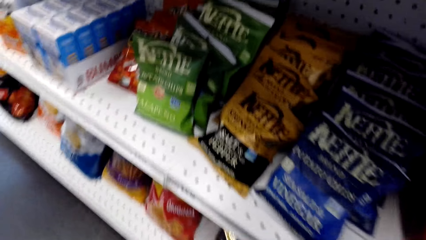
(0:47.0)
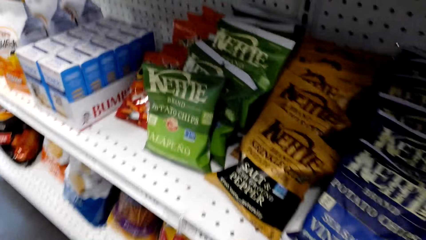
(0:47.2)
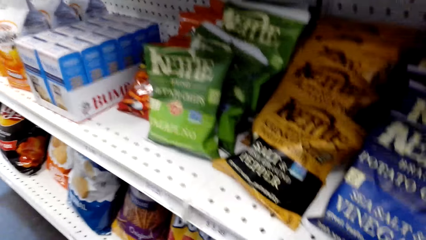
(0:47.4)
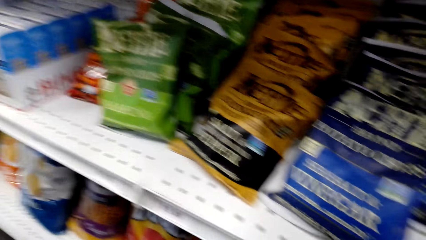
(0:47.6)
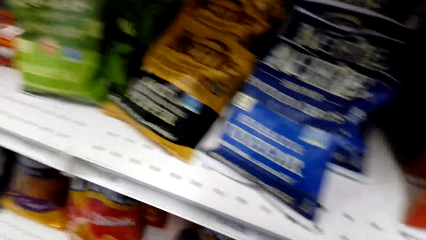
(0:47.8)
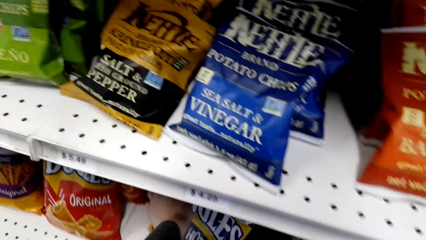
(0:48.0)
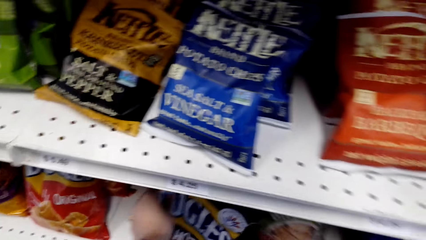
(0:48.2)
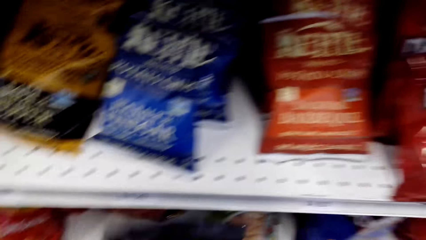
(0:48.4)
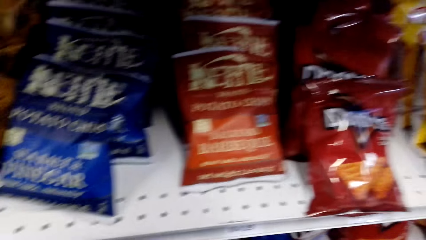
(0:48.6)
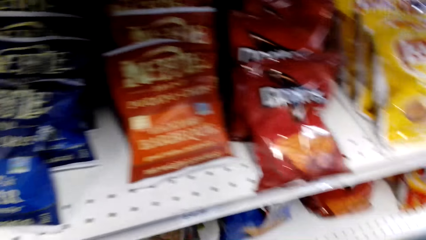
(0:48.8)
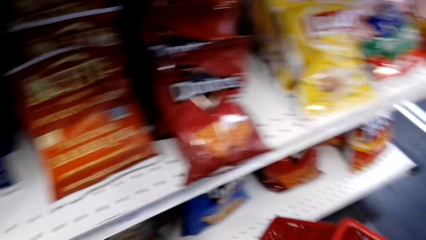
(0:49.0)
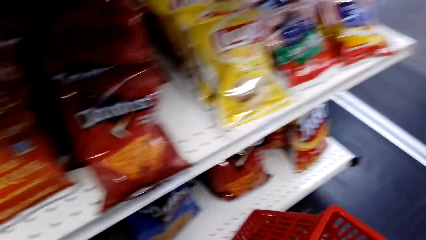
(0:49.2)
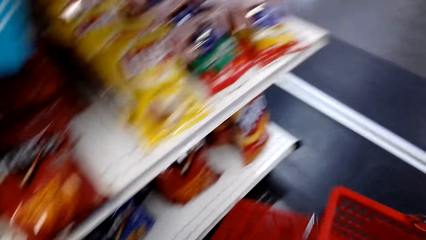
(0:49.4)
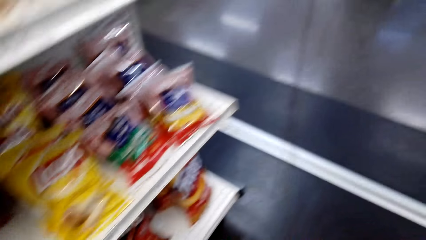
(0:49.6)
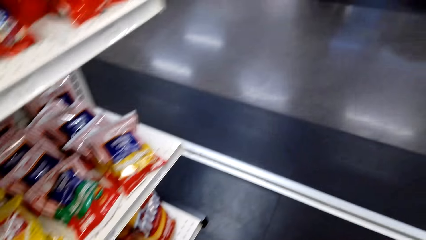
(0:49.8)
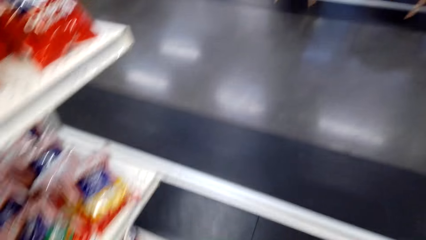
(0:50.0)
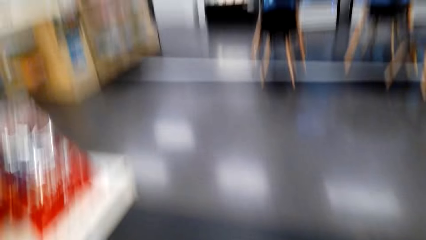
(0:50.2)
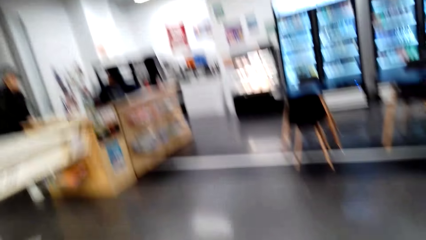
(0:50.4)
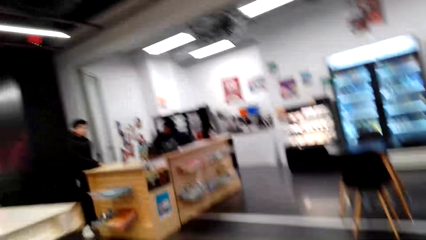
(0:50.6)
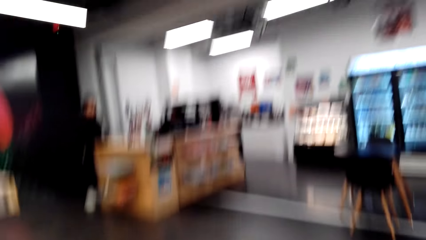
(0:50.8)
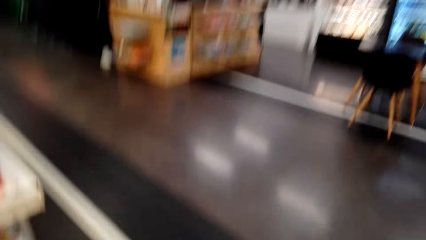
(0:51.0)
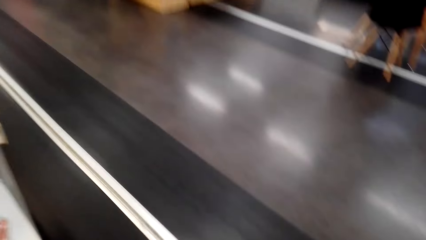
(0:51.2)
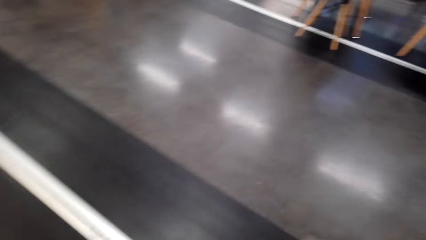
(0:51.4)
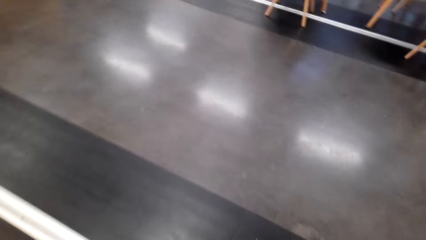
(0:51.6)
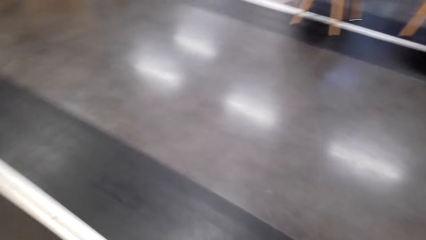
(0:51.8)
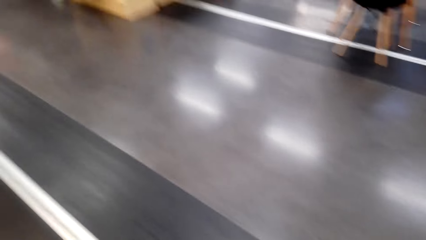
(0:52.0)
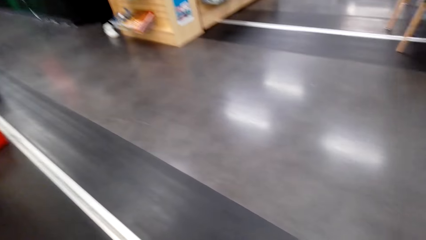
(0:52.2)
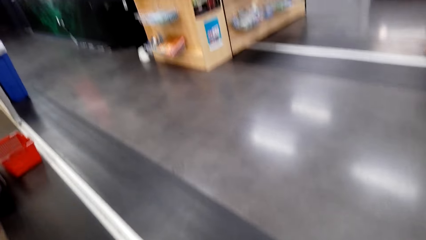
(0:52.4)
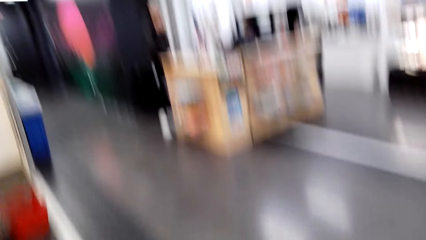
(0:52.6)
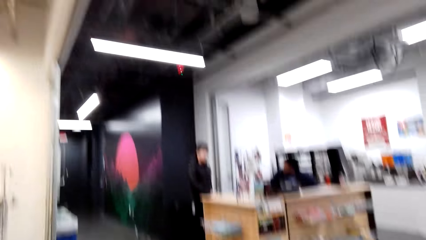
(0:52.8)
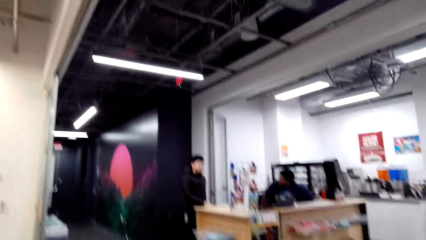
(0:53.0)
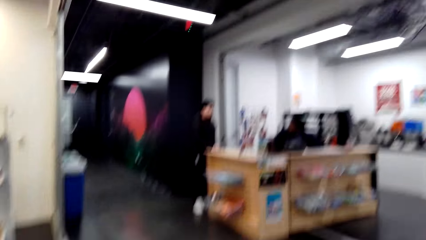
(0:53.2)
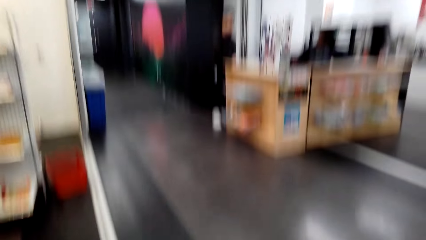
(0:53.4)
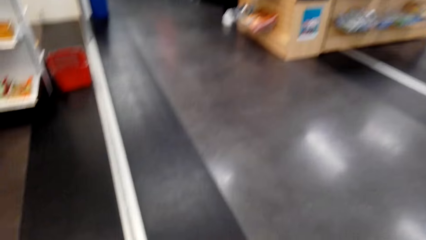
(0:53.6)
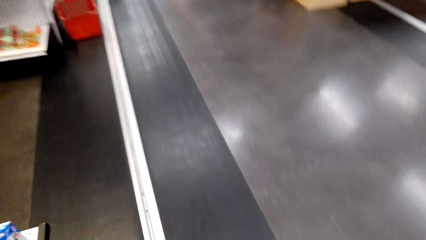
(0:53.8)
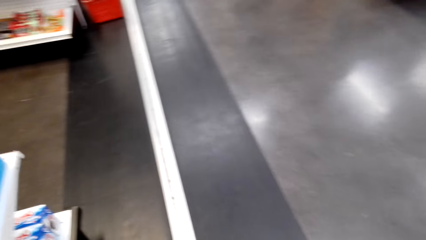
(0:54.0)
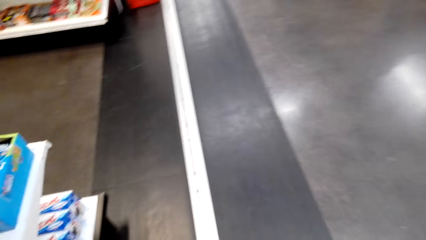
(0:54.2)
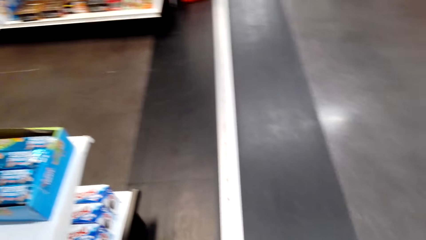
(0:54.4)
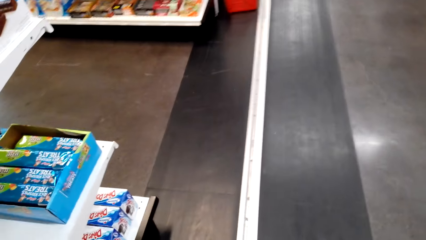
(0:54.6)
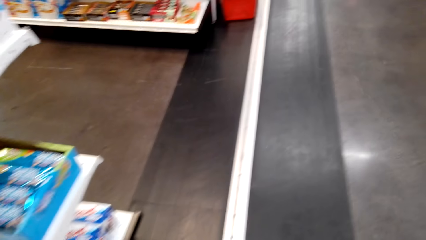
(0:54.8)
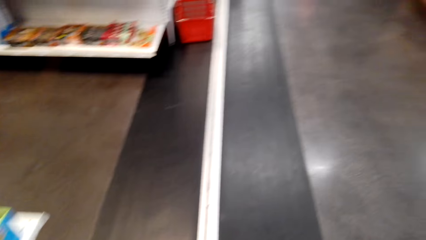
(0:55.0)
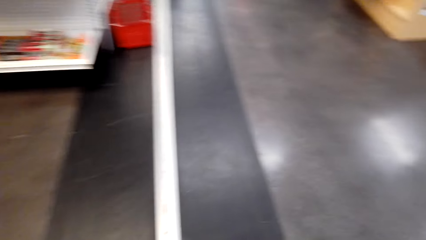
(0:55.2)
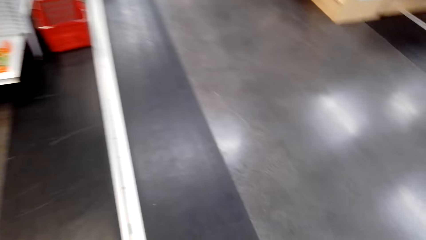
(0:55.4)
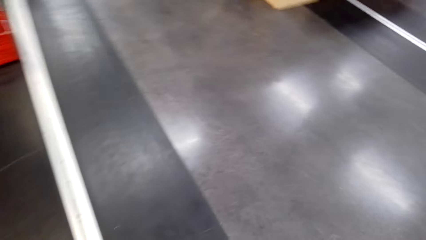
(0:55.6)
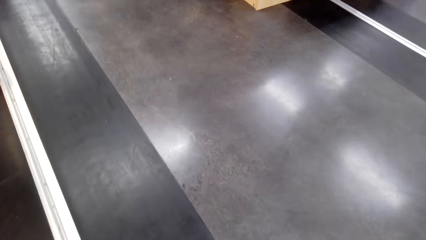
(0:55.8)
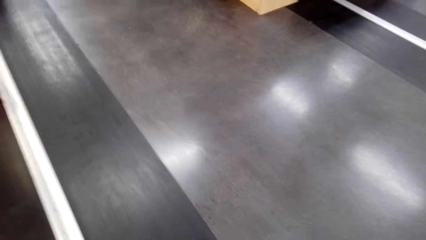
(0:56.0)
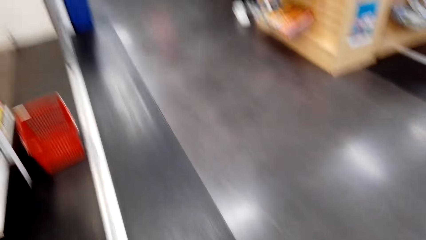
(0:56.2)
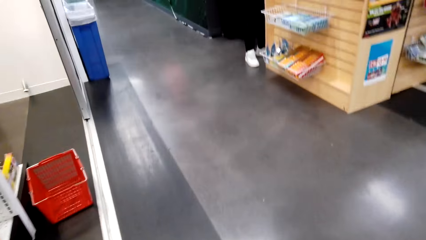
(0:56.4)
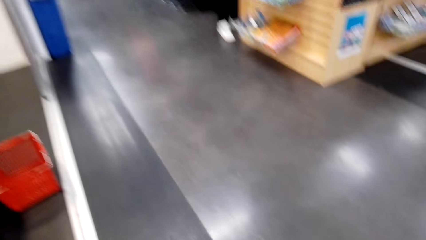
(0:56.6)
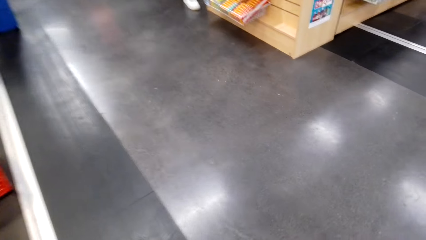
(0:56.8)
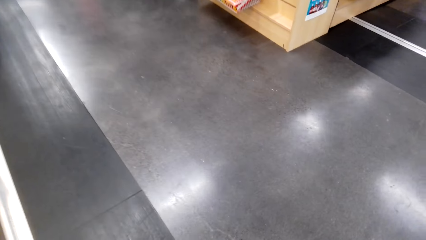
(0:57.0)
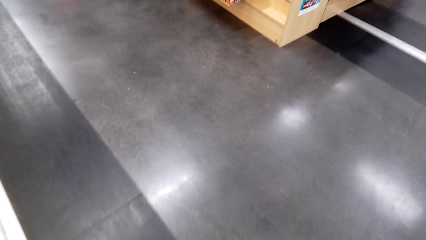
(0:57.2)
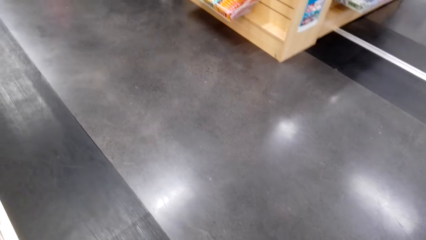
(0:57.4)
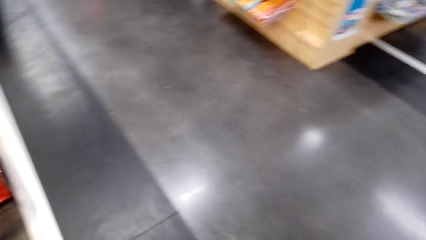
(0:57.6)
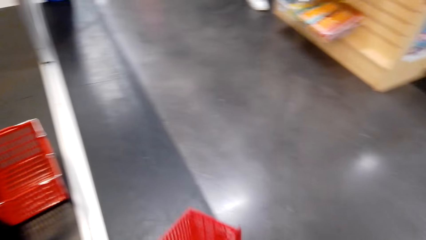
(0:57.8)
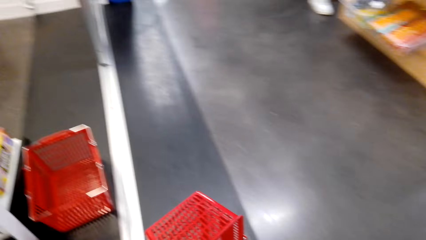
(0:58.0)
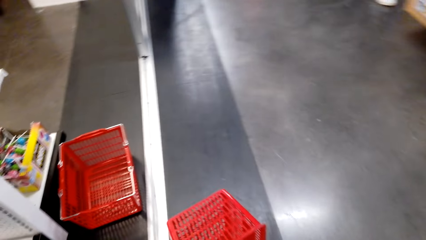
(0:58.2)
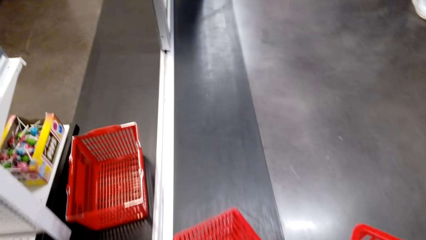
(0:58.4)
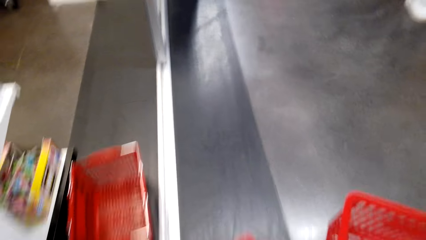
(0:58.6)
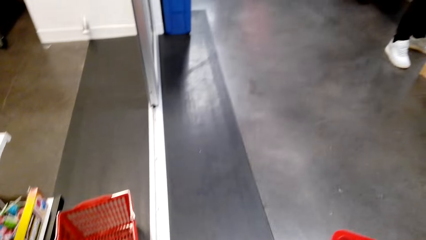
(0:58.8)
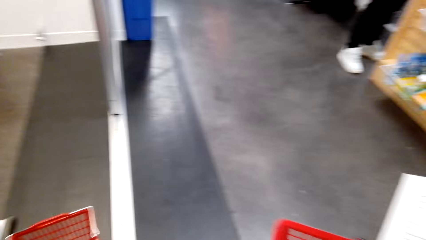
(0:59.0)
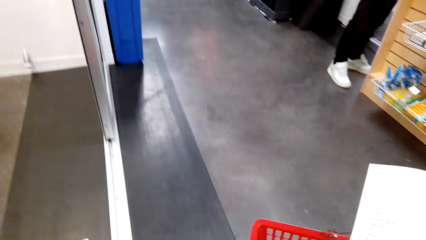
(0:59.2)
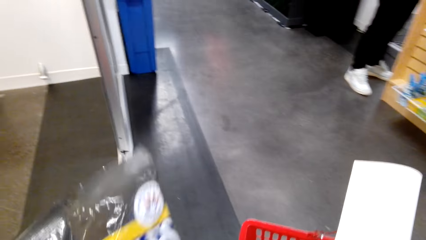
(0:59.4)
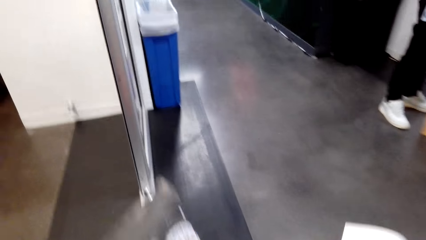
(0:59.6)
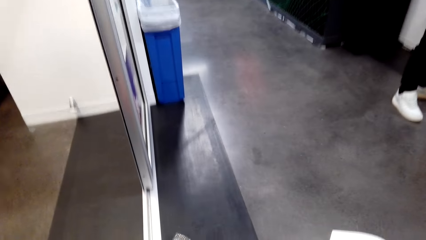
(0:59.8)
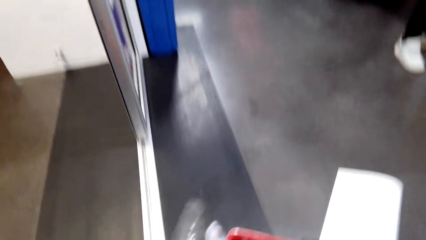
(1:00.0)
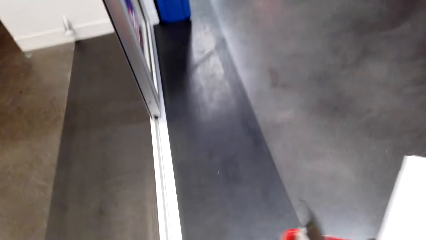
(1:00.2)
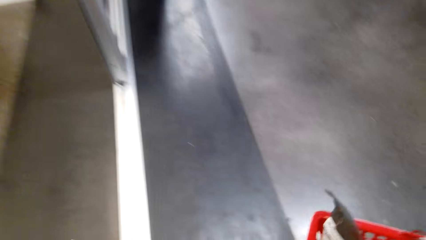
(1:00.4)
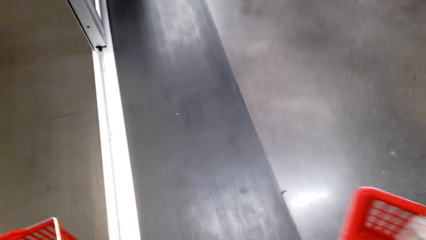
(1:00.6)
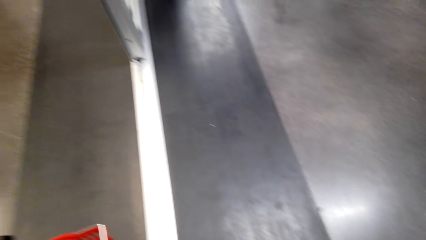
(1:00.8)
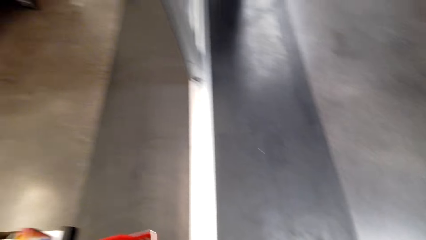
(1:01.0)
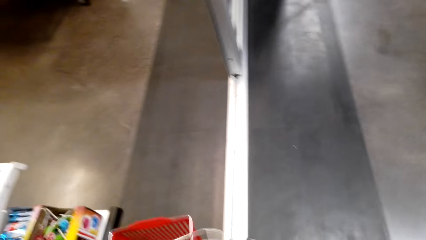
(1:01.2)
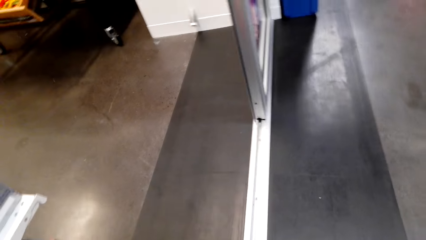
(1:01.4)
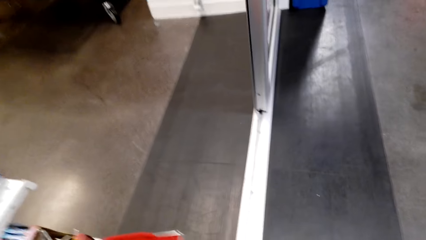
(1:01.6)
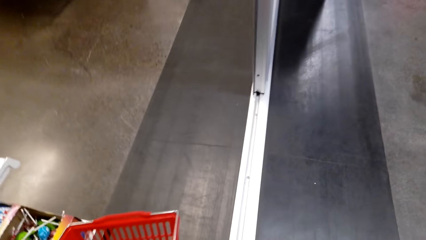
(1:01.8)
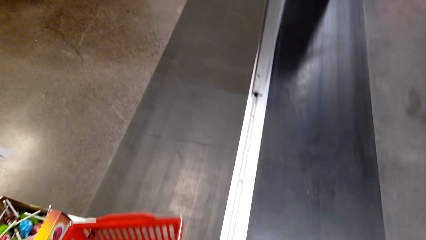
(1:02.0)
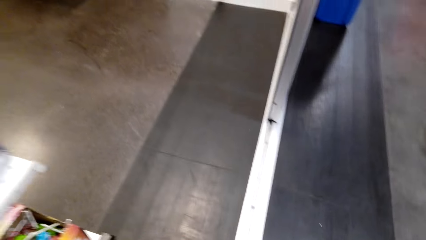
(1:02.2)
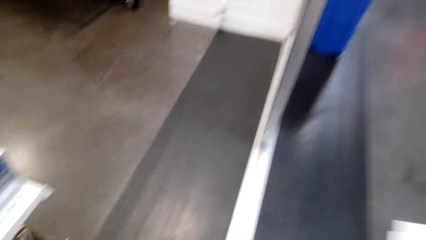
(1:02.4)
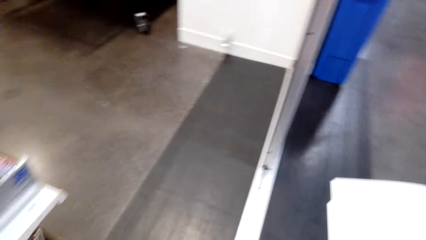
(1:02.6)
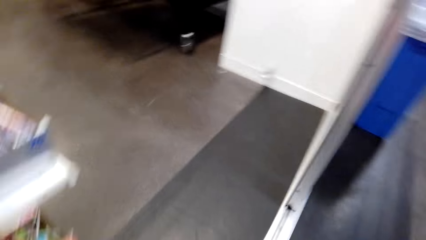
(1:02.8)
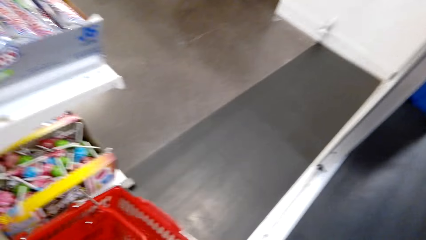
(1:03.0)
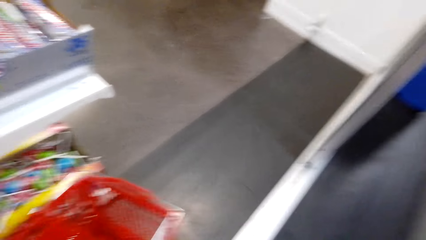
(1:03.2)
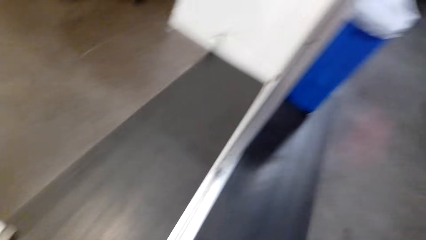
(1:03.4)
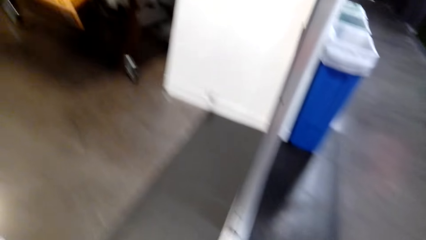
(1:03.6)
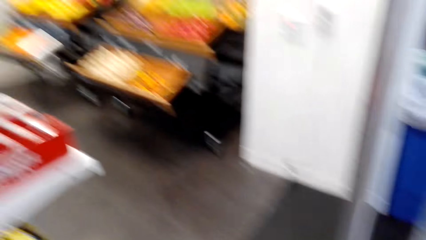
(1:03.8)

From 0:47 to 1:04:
The camera wearer picks up snacks. They drop the shopping basket. They put the snacks in the shopping basket. They walk in the supermarket. They put the snacks in the shopping basket. They pick up the shopping basket.
